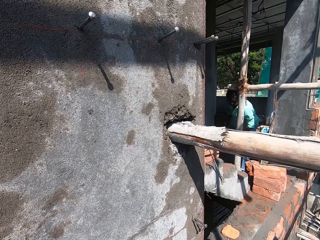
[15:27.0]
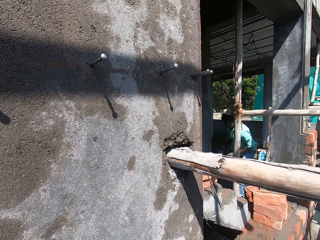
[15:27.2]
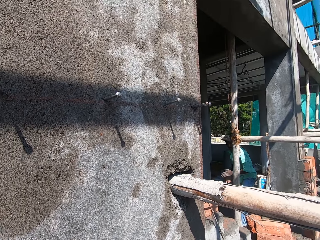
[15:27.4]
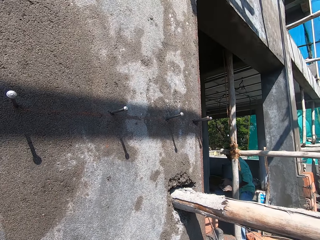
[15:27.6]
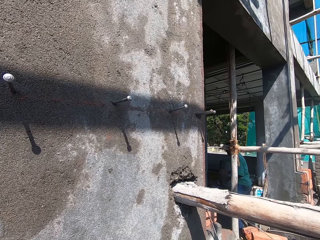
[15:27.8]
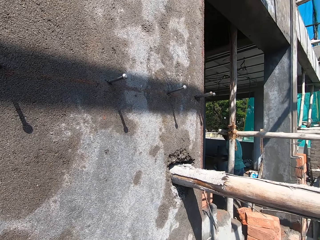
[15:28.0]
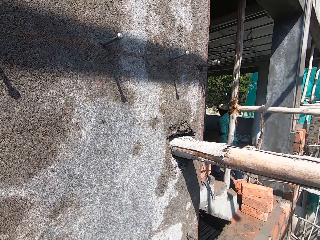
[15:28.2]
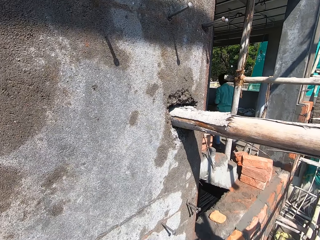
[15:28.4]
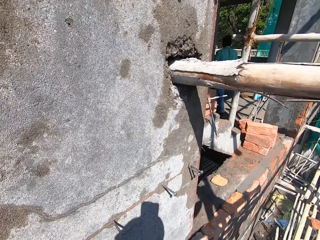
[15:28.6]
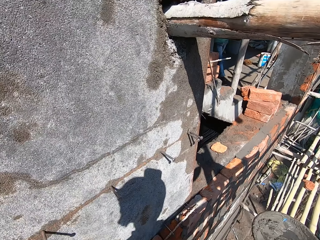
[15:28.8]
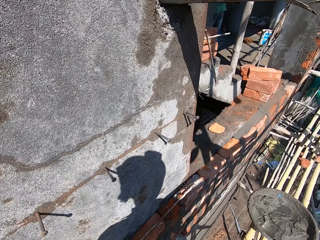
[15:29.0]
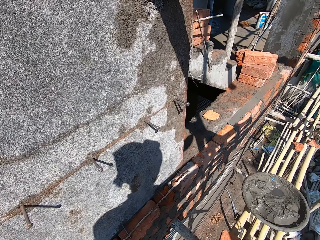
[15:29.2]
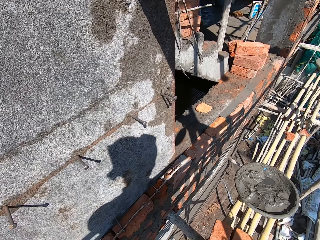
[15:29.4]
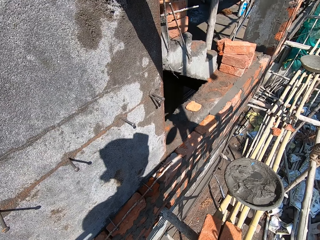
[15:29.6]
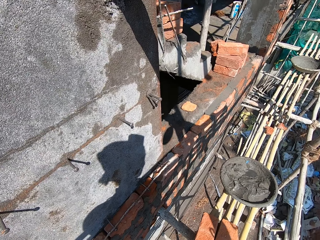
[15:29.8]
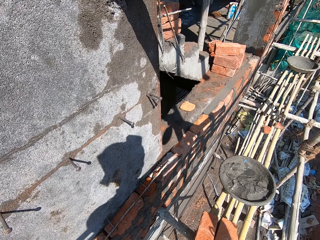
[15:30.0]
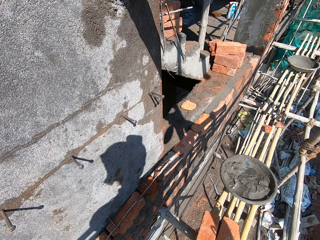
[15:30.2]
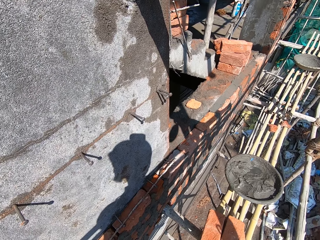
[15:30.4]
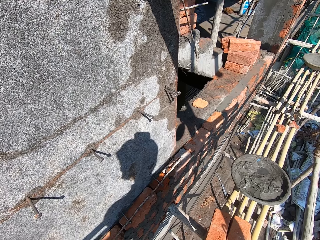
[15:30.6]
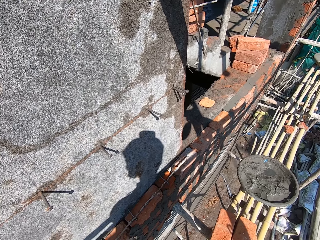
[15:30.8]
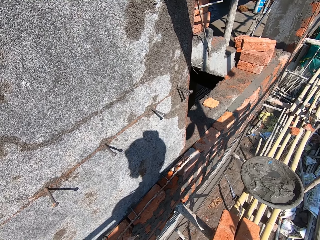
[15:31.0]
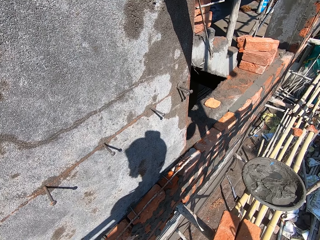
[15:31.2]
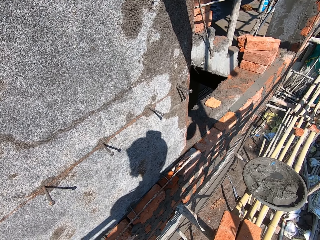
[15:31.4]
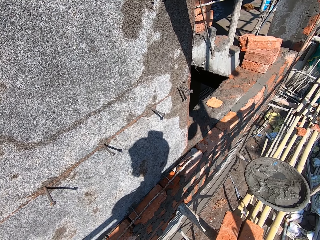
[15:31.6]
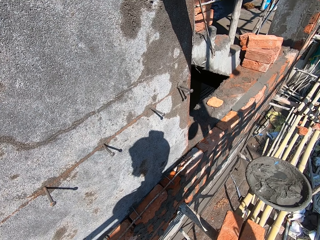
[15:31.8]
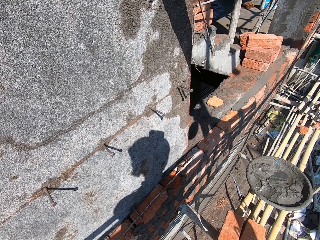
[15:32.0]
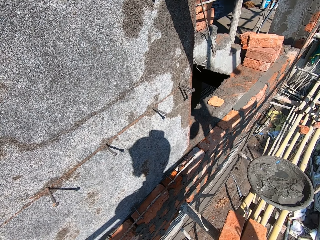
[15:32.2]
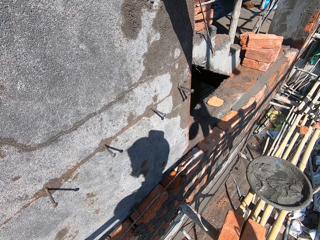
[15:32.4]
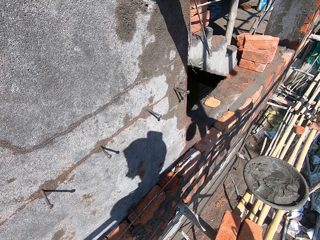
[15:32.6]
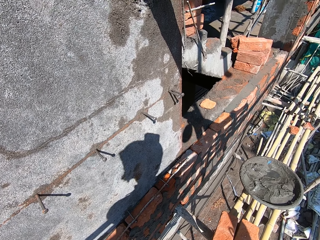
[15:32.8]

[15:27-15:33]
The man claps both hands together.

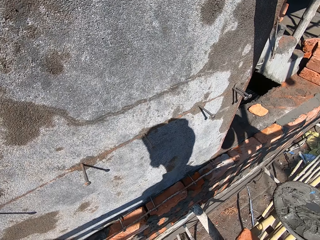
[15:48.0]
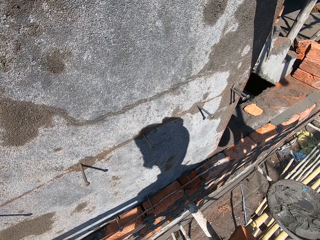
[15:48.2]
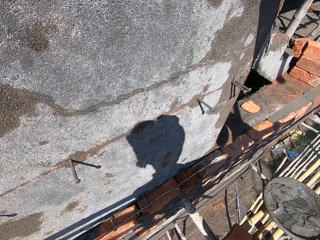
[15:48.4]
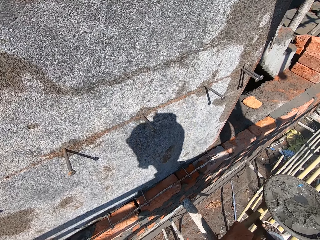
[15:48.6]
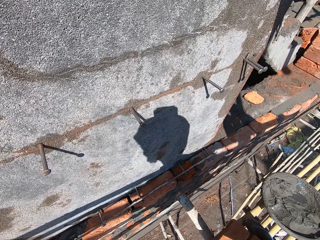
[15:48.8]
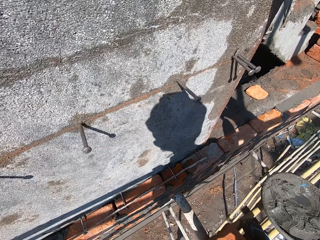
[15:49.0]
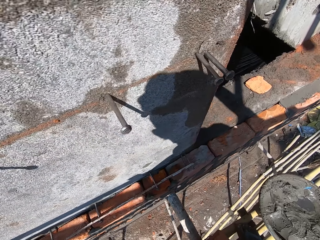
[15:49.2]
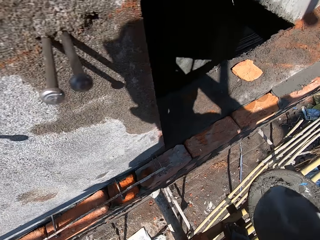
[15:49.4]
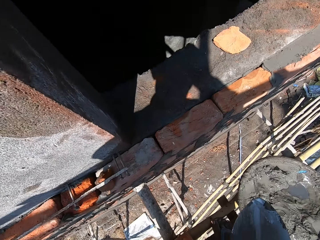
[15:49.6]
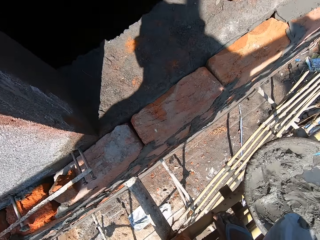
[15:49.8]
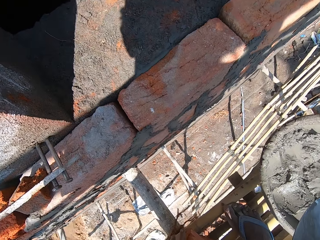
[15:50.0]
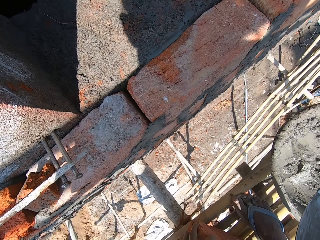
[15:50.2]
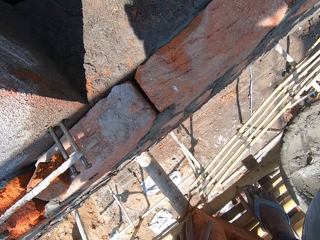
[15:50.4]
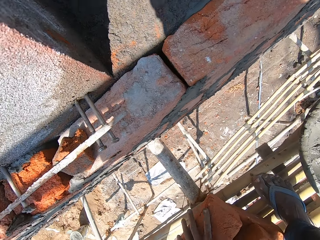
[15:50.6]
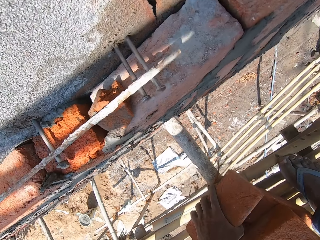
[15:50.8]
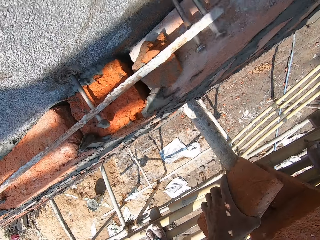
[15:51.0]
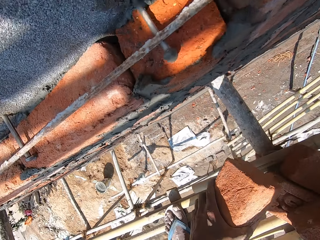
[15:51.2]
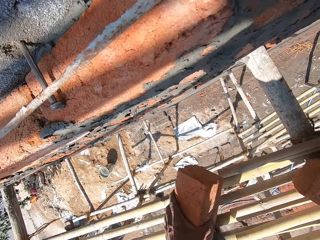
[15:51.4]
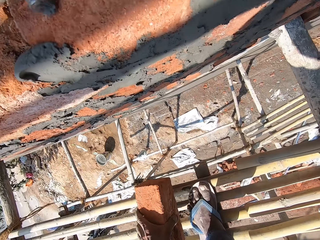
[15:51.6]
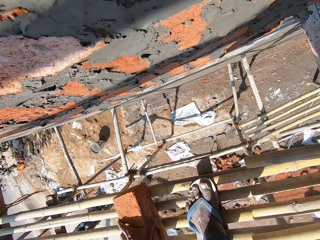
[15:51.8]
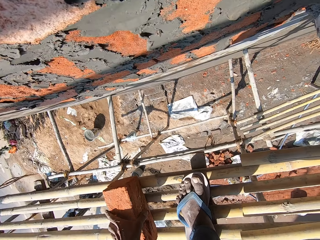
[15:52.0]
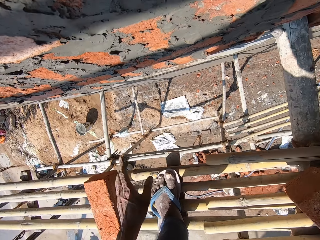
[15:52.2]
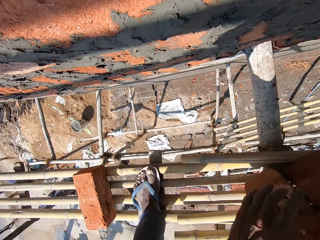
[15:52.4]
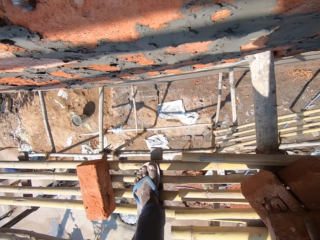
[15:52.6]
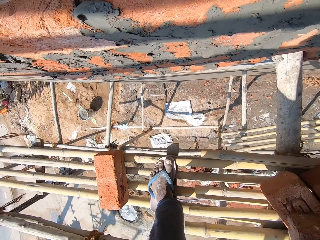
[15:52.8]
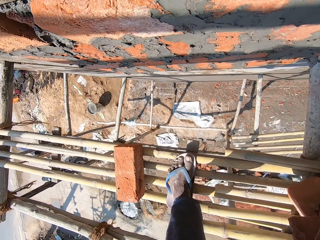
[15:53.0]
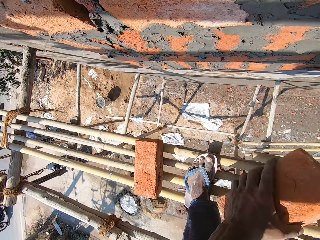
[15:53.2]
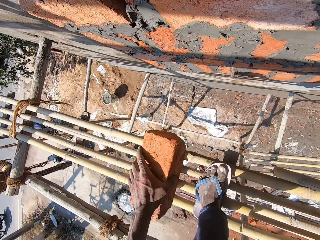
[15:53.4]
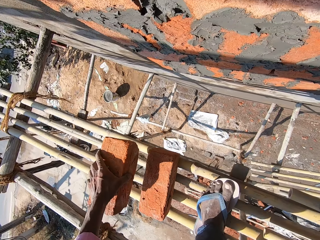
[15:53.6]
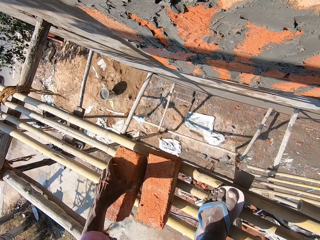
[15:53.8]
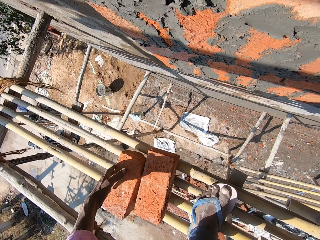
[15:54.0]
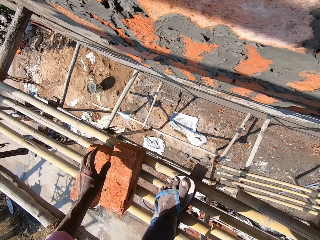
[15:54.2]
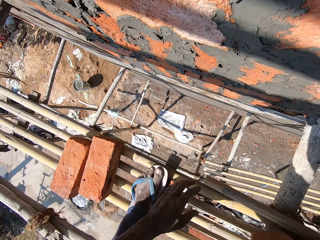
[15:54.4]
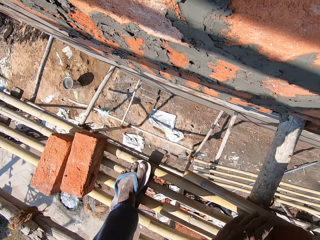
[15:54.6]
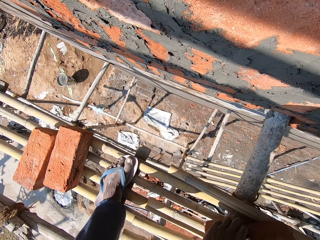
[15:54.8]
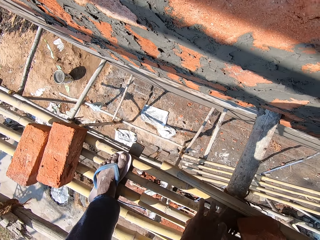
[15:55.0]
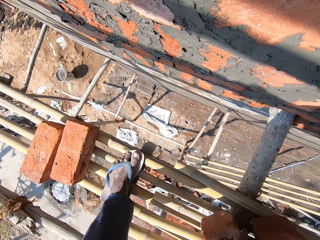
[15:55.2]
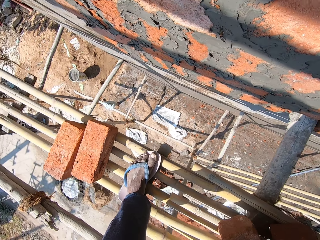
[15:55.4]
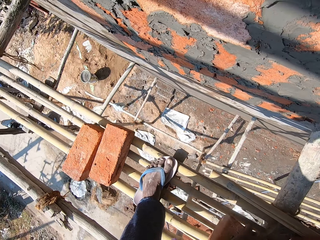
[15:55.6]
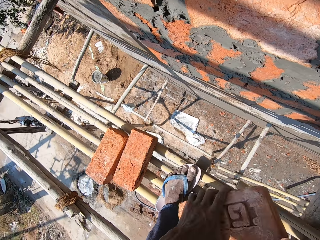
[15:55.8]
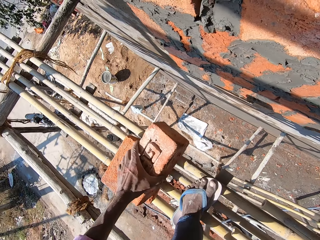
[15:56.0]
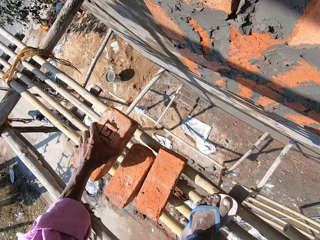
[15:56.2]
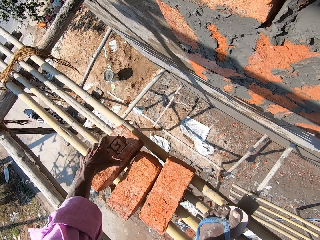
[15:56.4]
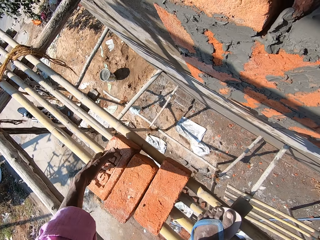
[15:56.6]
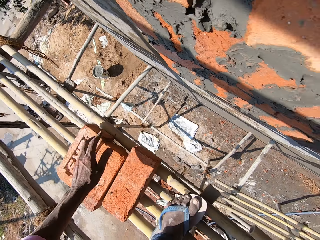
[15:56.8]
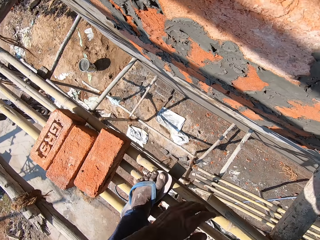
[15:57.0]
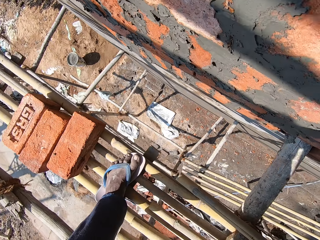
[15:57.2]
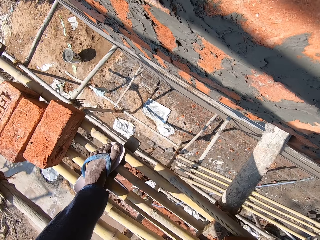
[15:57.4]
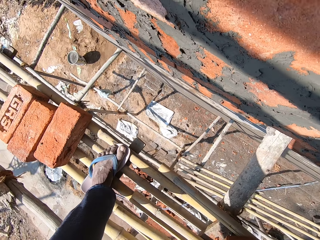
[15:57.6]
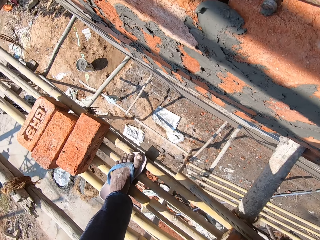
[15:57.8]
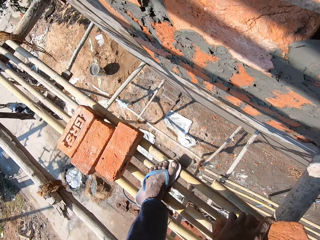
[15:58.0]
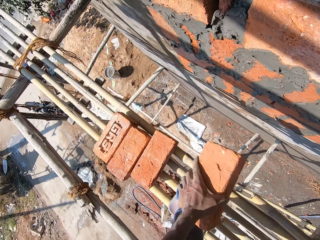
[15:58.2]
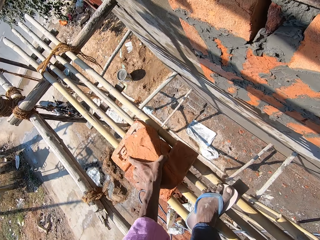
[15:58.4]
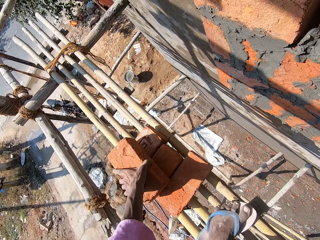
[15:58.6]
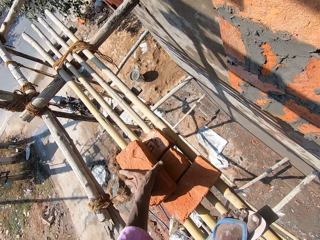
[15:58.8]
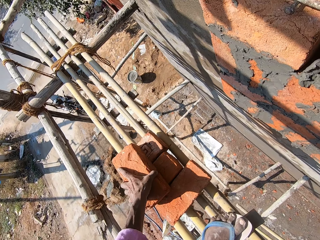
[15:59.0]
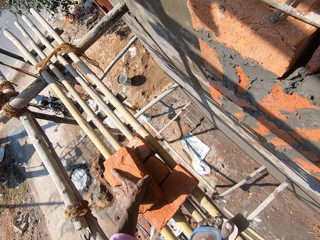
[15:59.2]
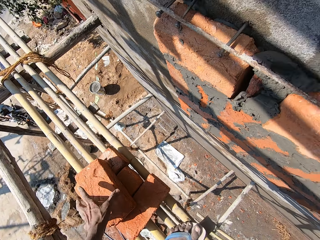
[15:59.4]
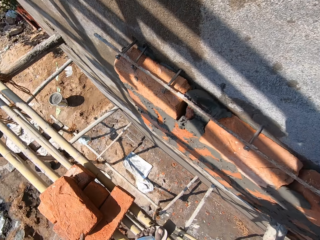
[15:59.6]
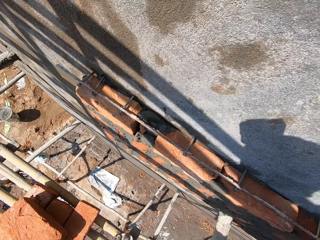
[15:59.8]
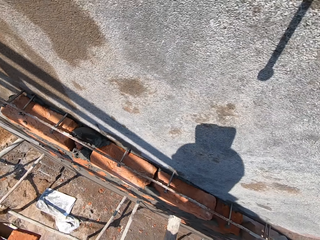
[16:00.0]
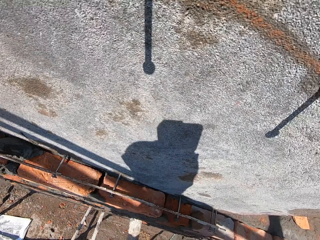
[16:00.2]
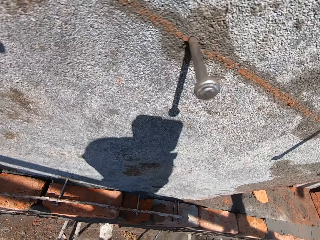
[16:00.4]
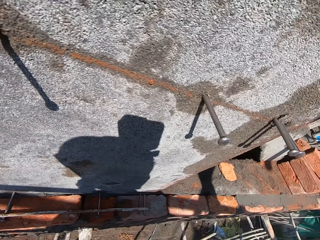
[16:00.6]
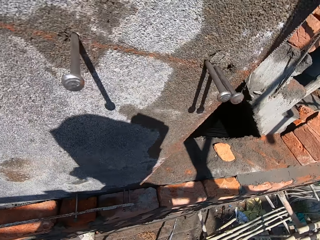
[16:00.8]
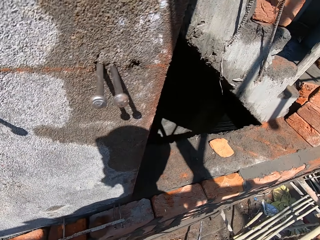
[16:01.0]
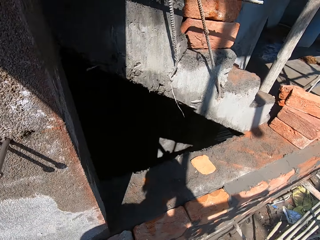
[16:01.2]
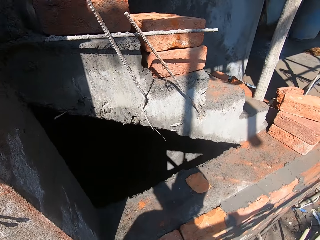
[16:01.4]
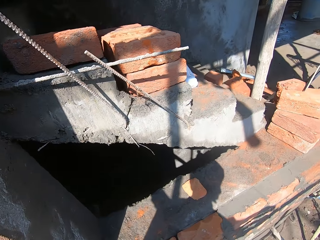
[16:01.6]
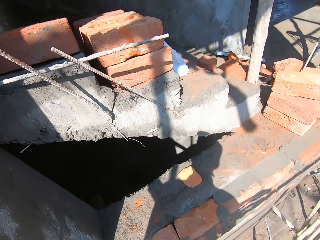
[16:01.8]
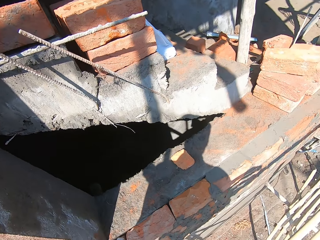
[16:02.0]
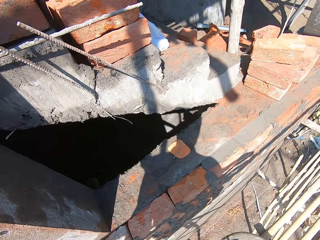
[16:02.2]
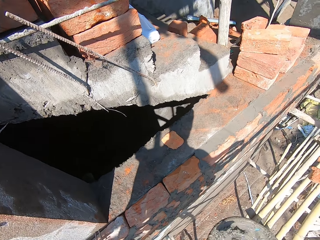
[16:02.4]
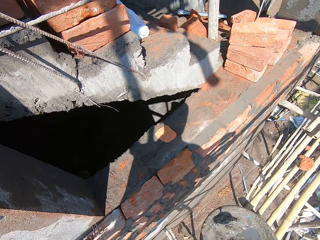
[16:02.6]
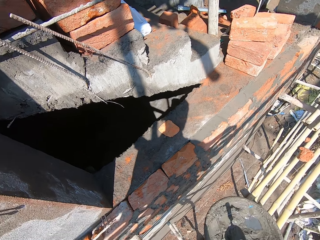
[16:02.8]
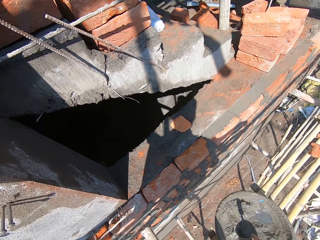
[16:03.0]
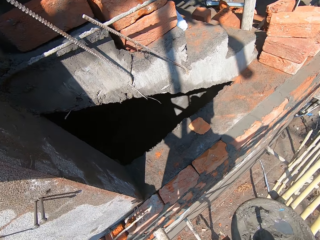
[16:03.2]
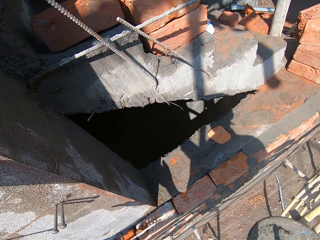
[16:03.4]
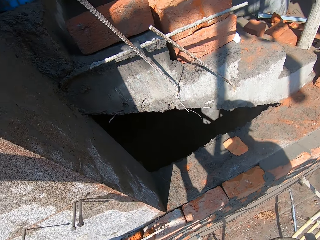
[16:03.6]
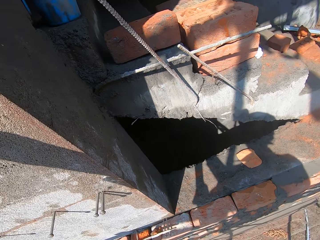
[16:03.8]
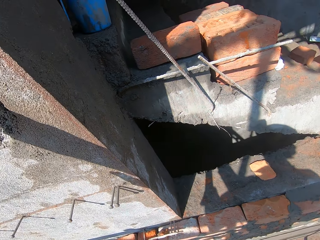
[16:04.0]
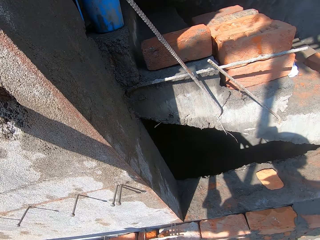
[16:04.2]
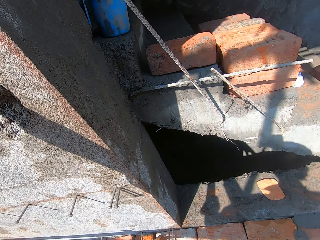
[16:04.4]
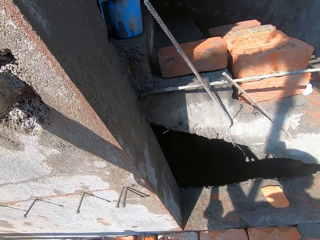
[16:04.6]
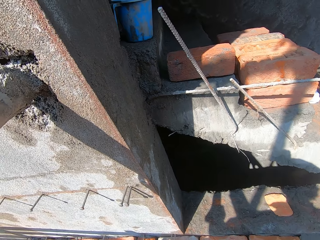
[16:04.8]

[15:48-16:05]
The camera wearer picks up a brick from the bamboo scaffold with his left hand. He drops the brick on the bamboo scaffold with his left hand. He picks up a brick from the bamboo scaffold with his left hand. He drops the brick on the bamboo scaffold with his left hand. He moves a brick on the bamboo scaffold with his left hand. He picks up the brick from the bamboo scaffold with his left hand. He drops the brick on the bamboo scaffold with his left hand. He picks up a brick from the bamboo scaffold with his left hand. He drops the brick on the bamboo scaffold with his left hand. He moves around the scaffold.
